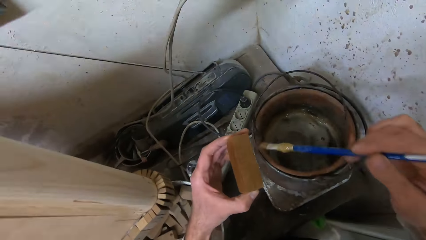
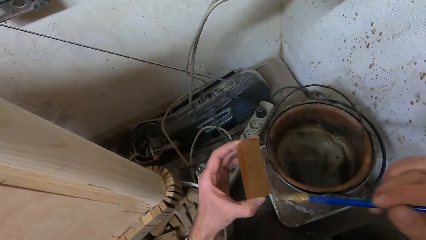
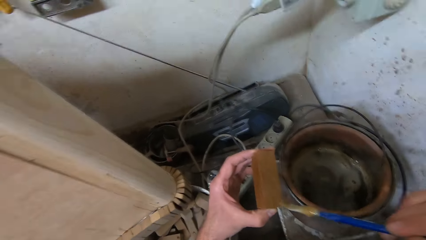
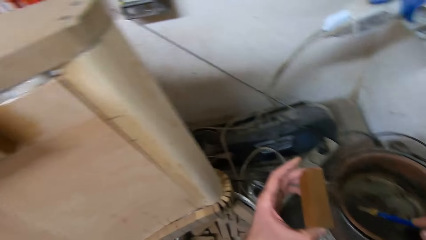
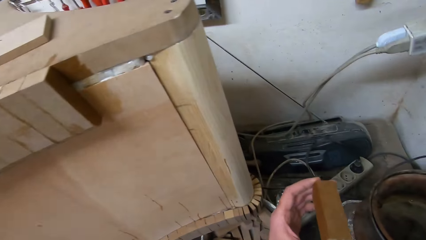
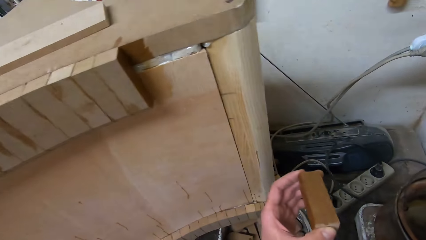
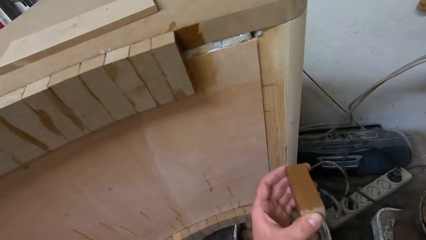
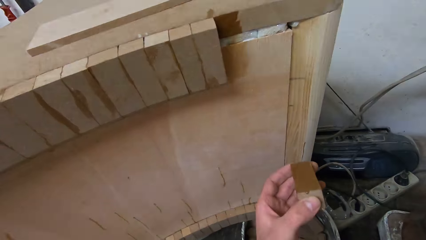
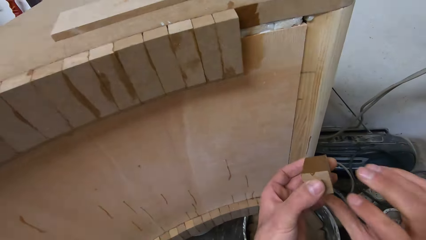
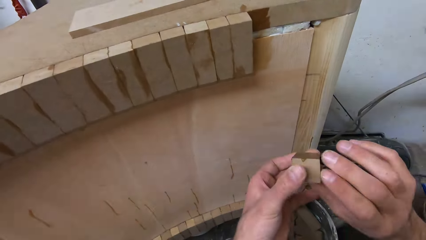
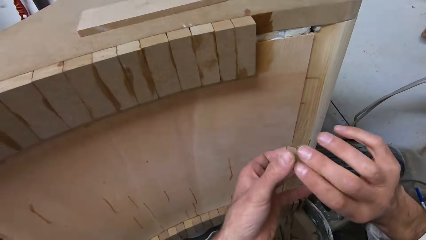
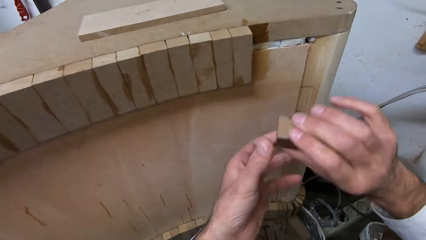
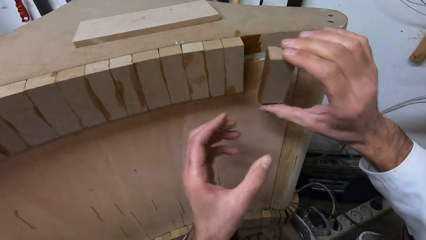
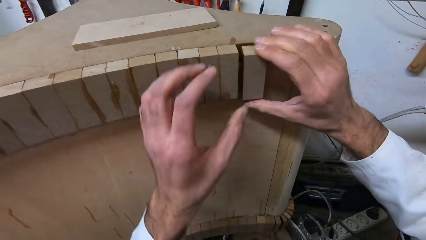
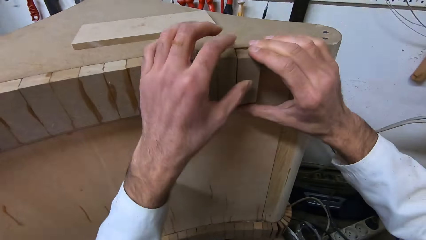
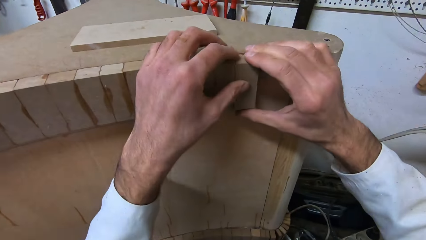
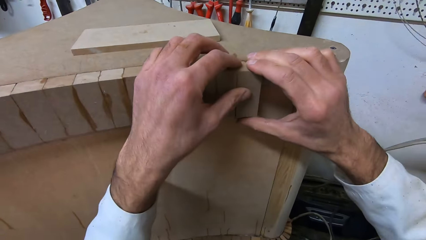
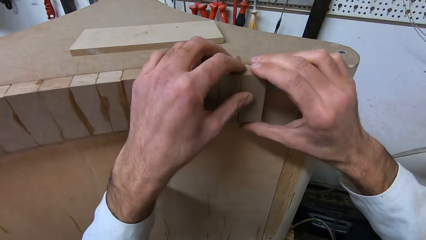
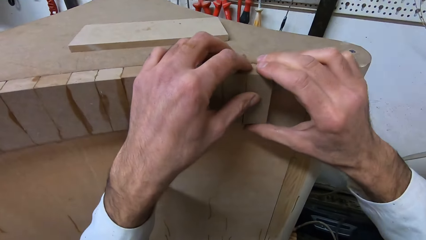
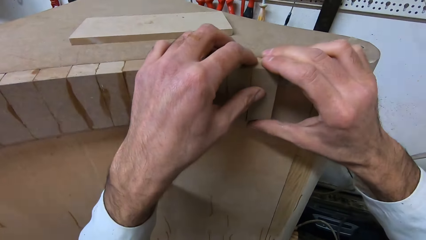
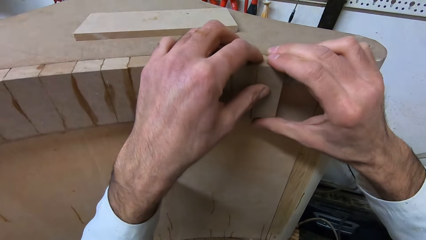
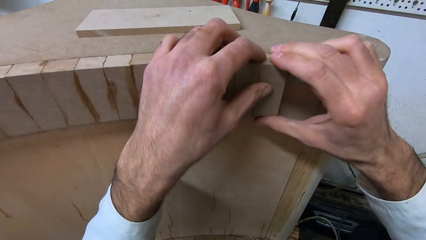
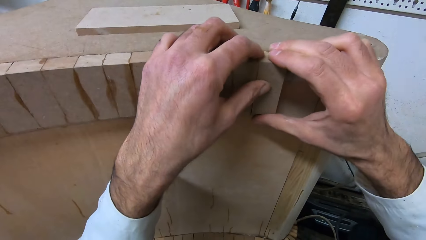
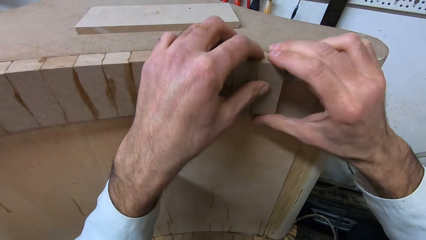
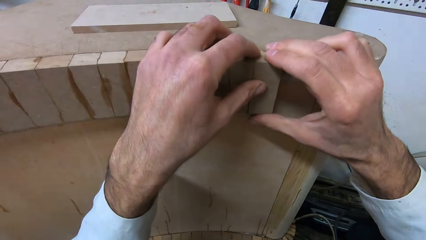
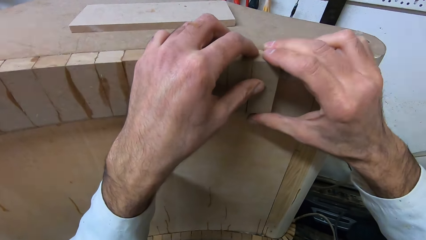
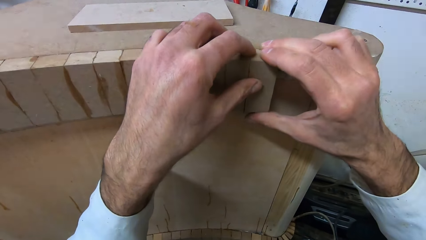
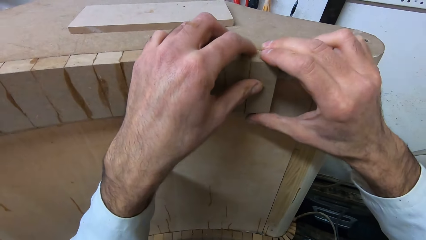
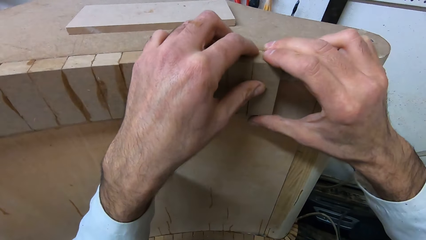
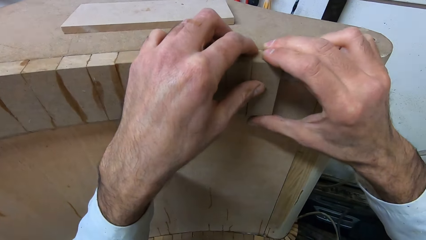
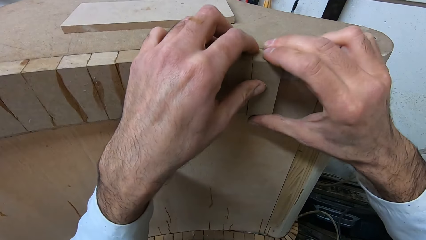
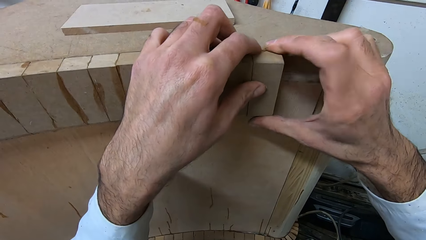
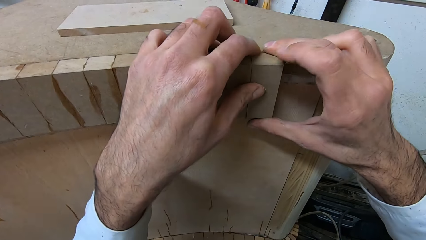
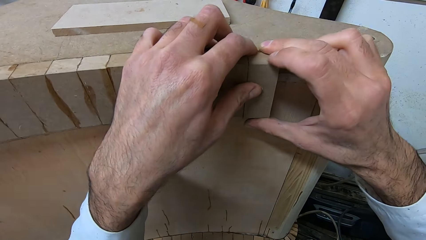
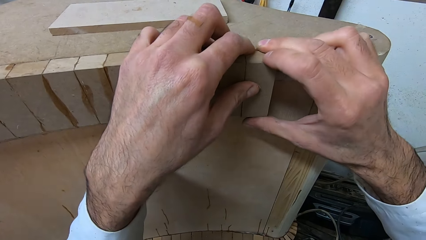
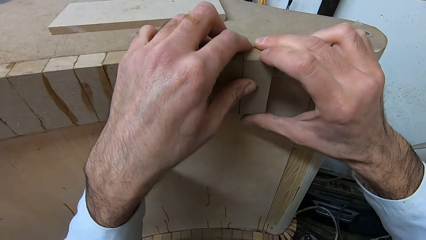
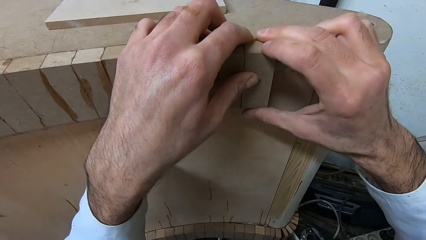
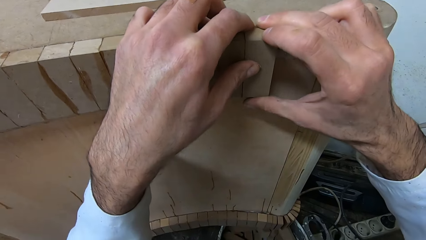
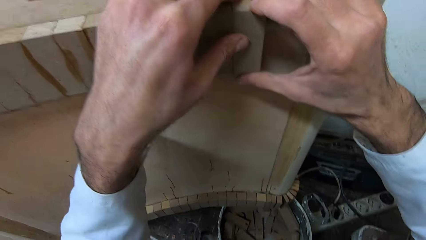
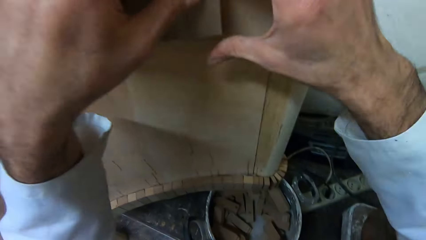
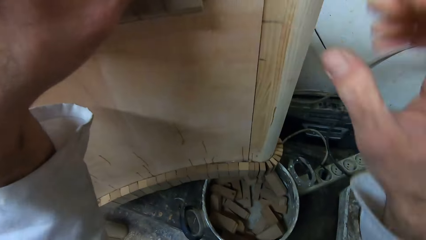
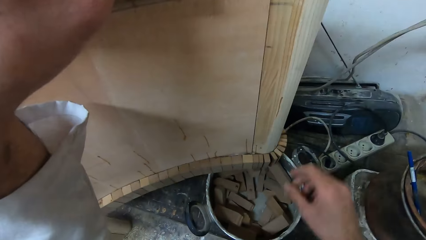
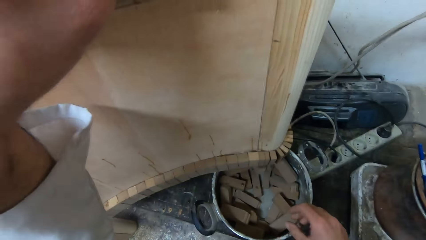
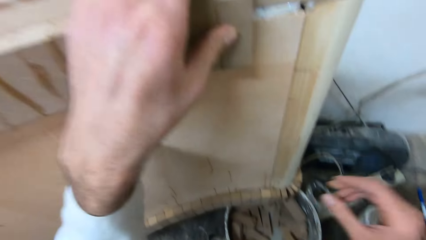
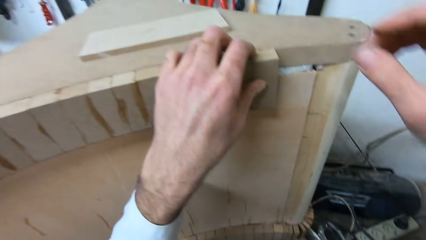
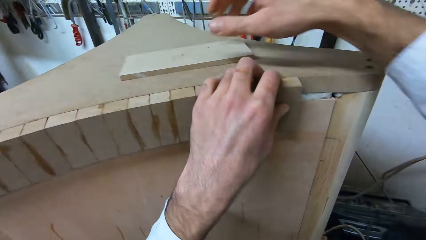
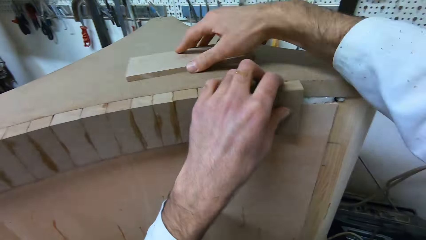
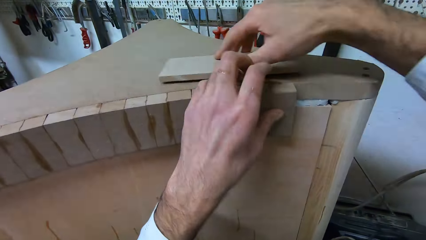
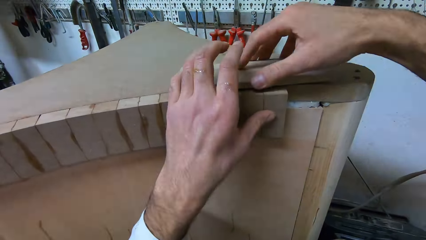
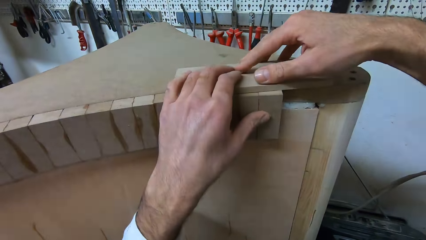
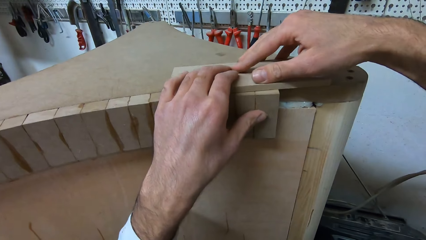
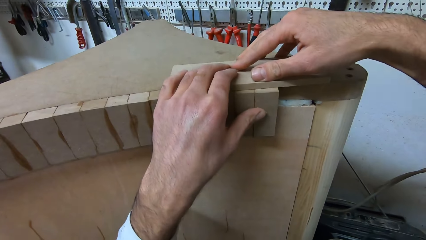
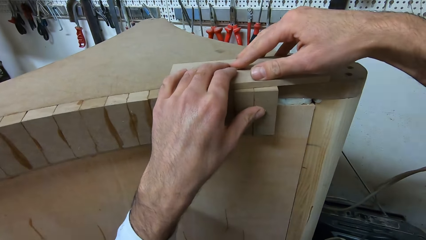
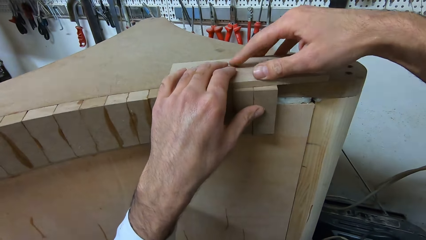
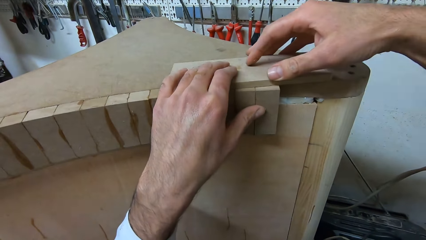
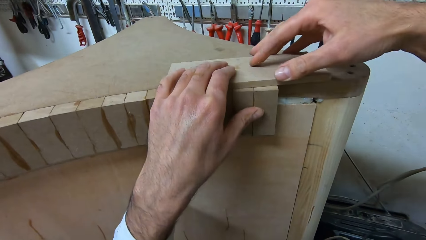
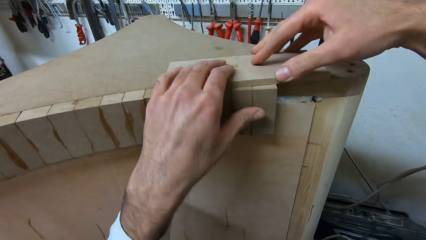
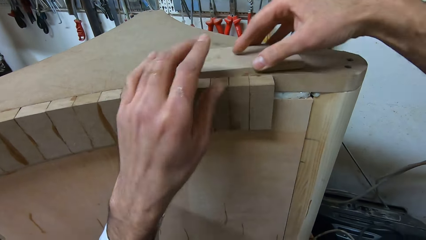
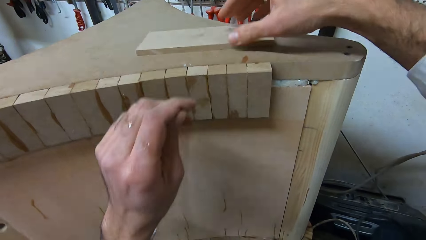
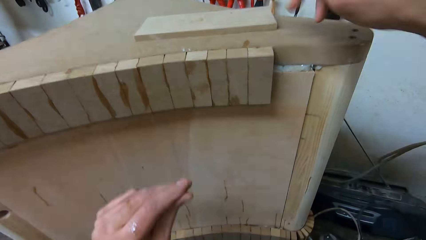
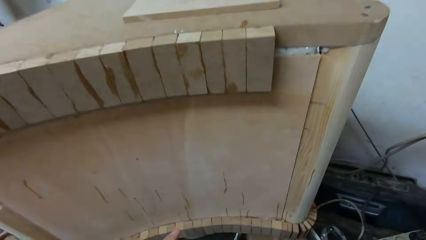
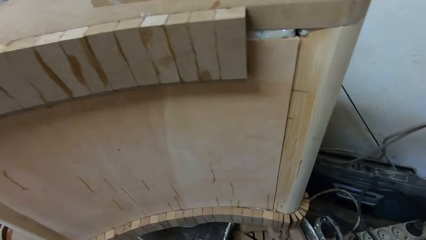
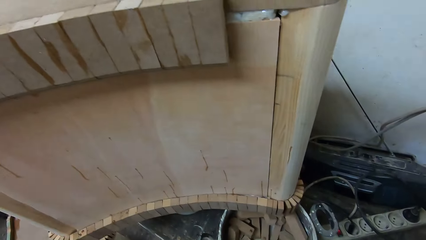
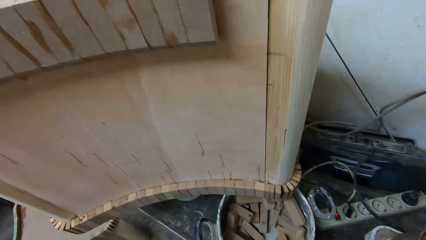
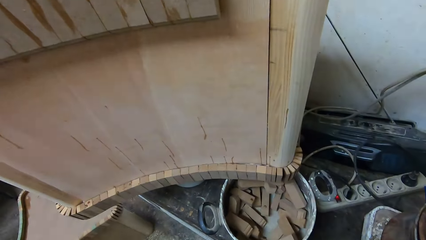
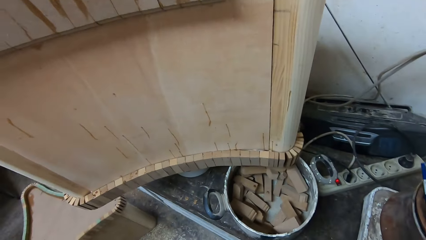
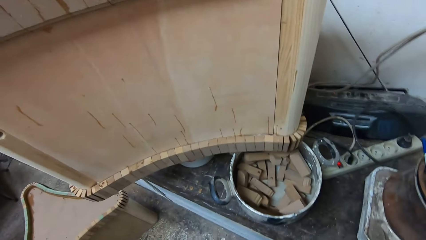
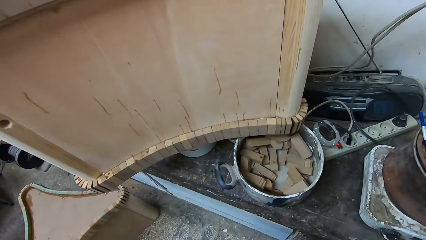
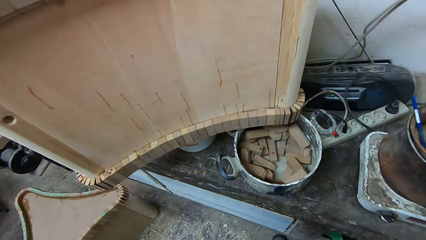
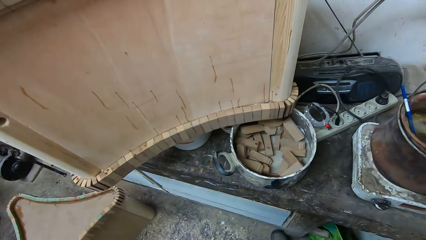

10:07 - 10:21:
The camera wearer dips a brush in a bucket or can of gum. They apply gum on a piece of wood with the brush, and throw the brush in the can. They stick the piece of wood together with other woods. They pick up a piece of wood. They move another piece of wood over the other pieces. They measure the furniture using a piece of wood. They push the piece of wood back on the furniture.
